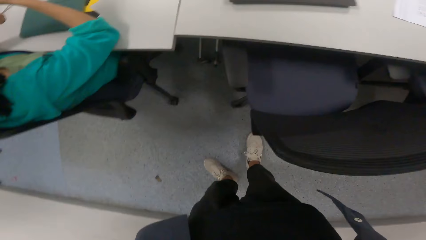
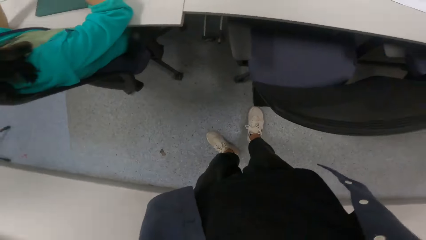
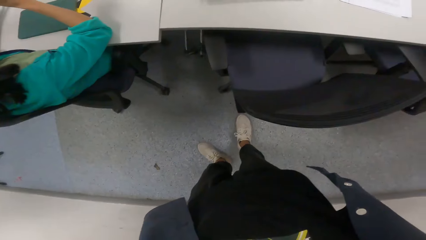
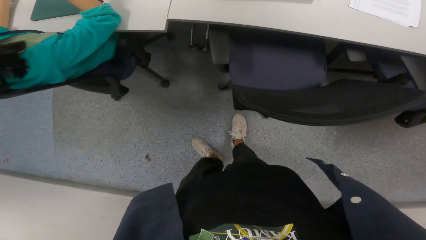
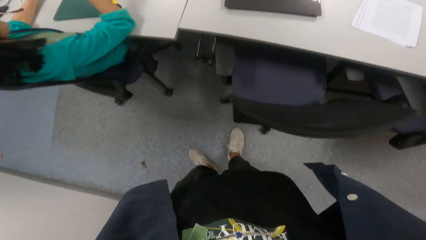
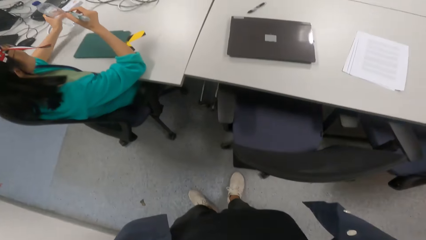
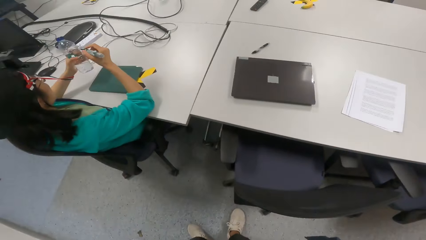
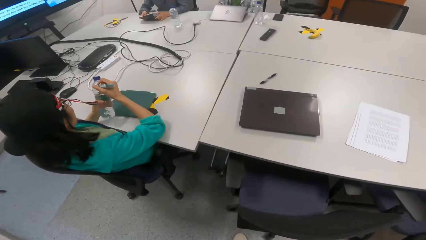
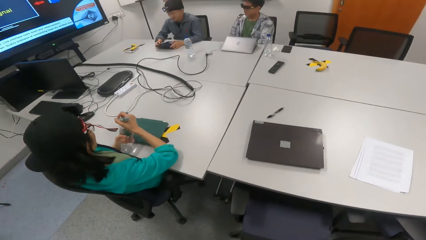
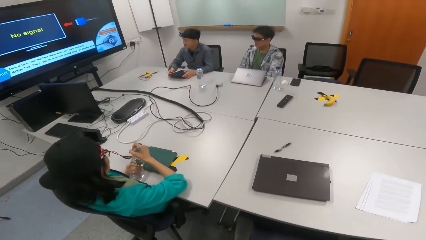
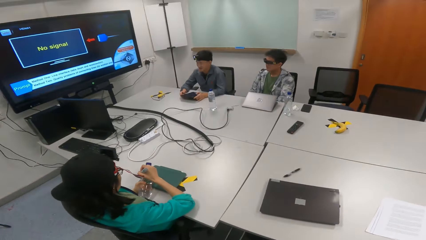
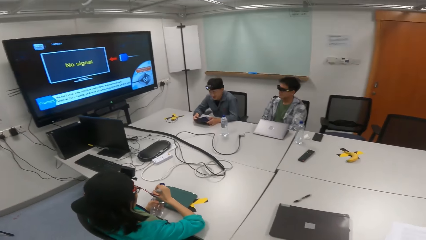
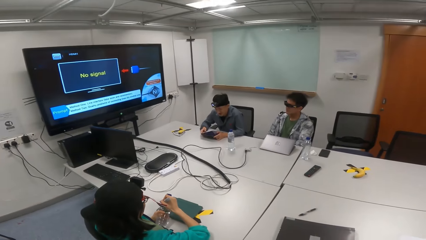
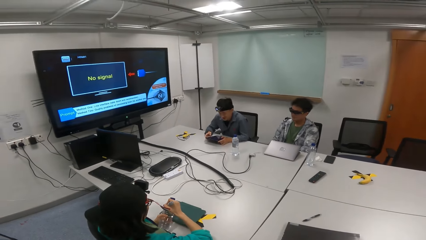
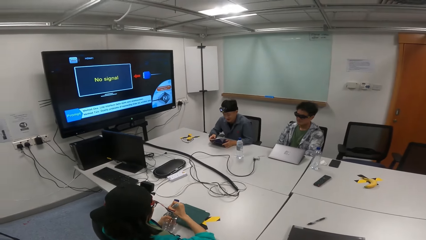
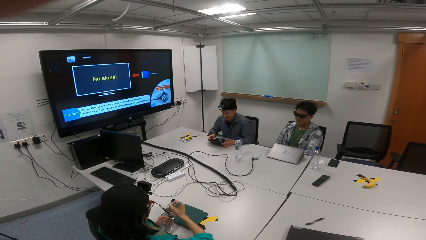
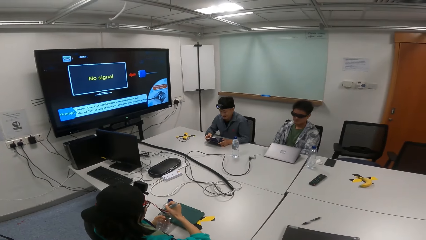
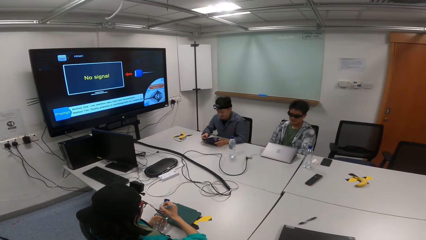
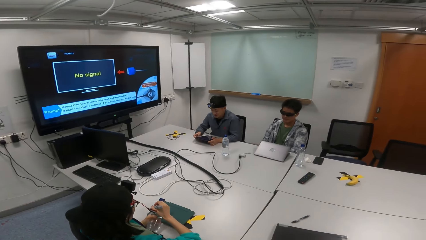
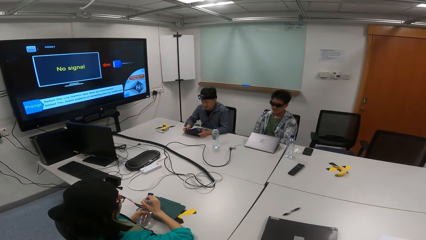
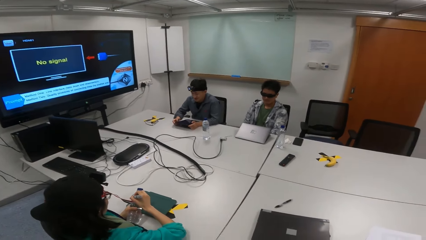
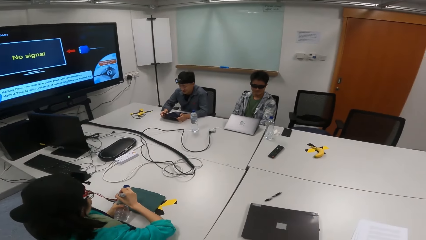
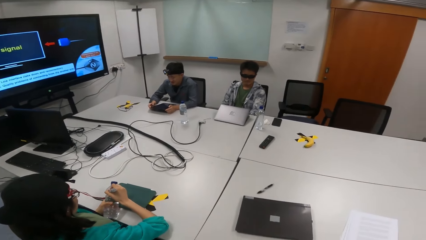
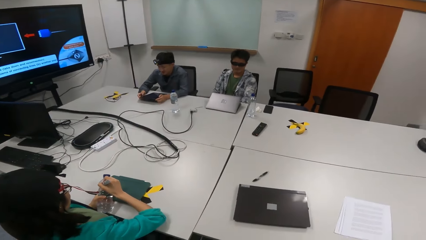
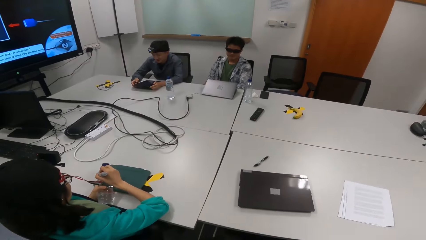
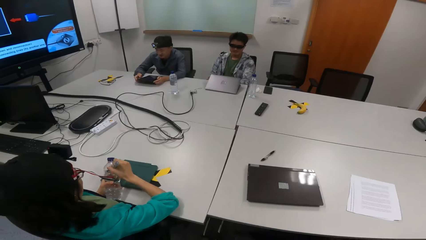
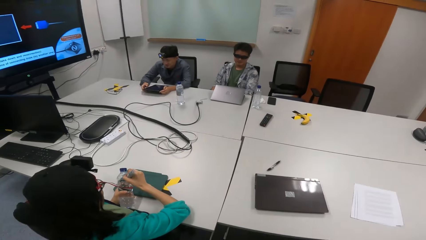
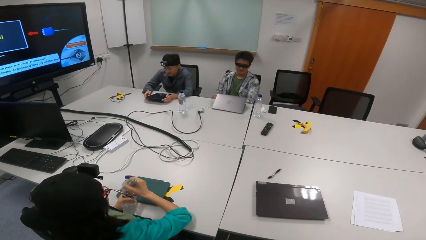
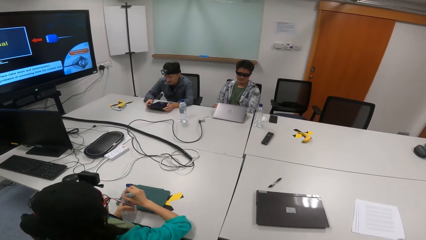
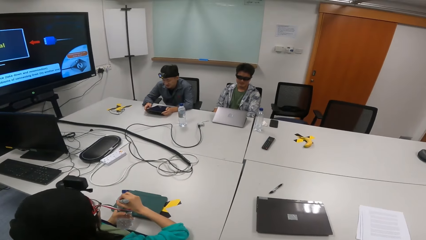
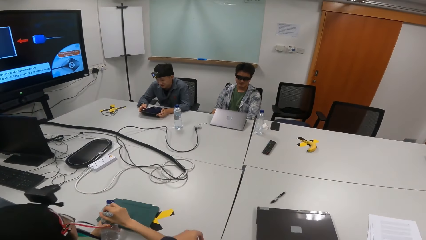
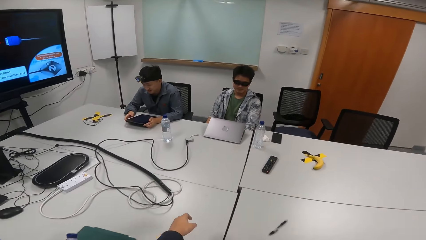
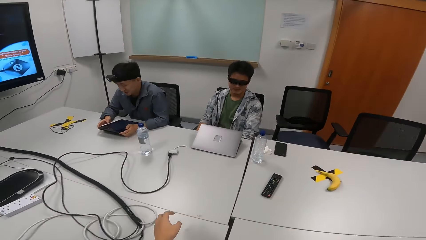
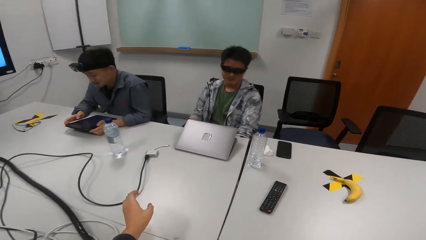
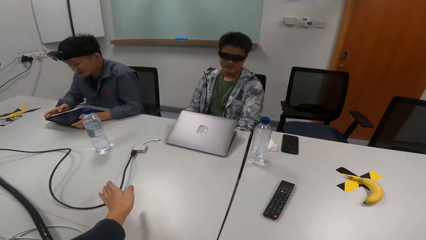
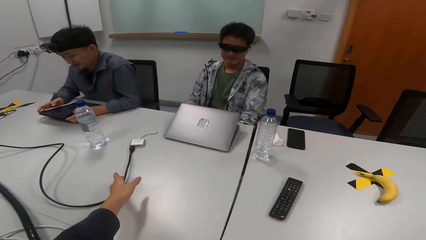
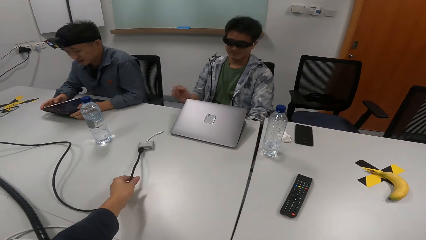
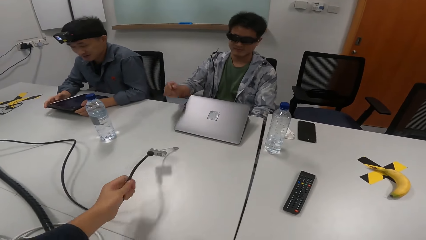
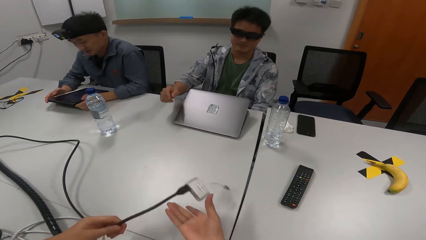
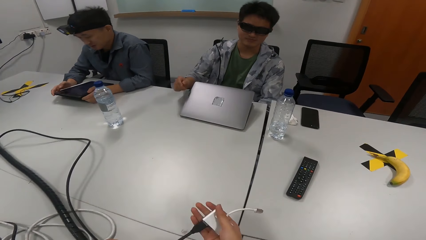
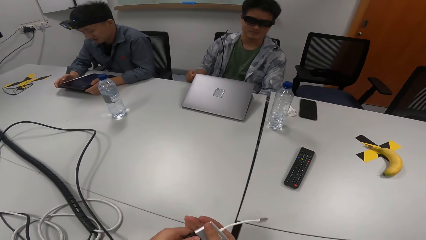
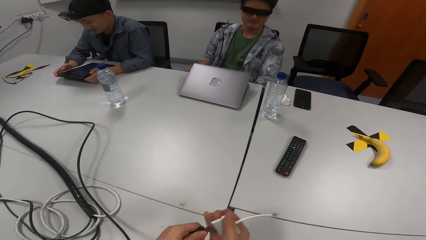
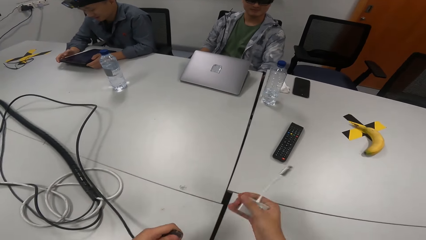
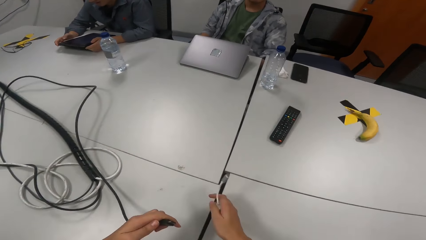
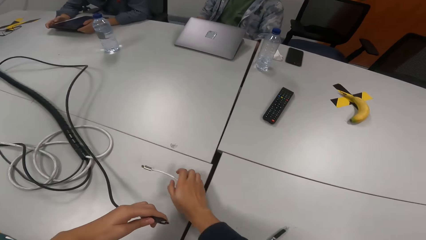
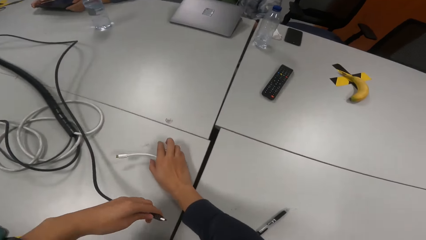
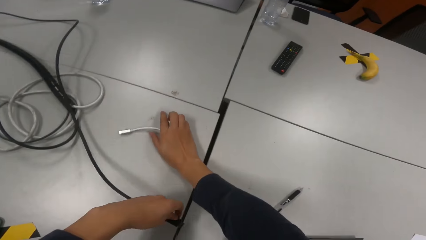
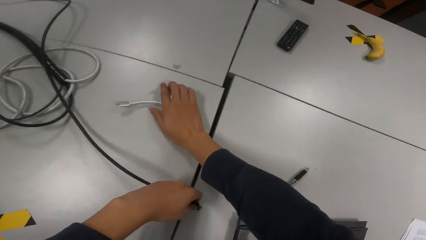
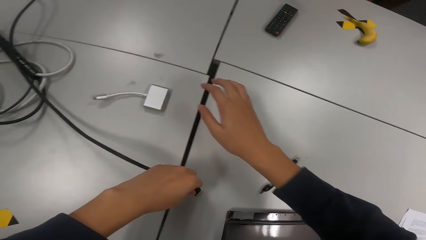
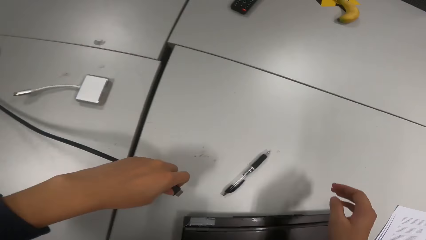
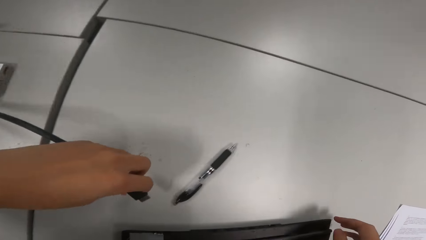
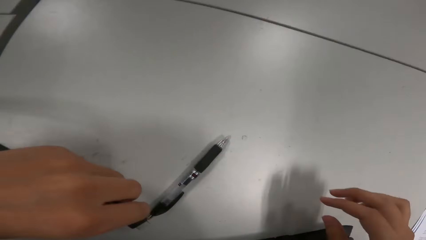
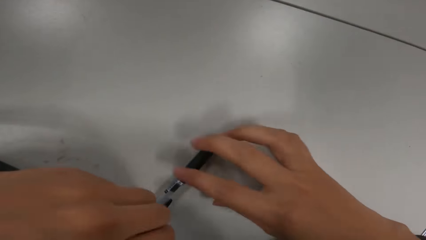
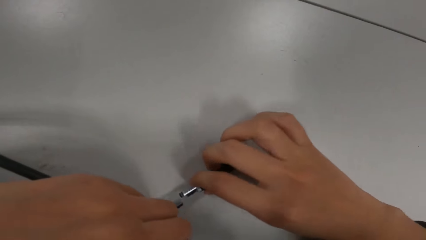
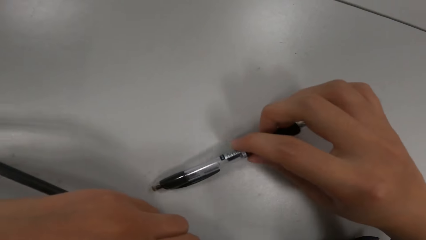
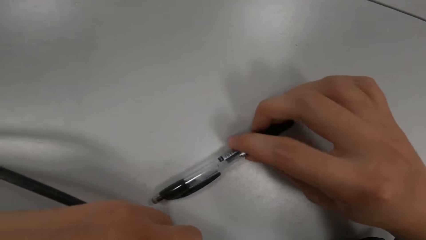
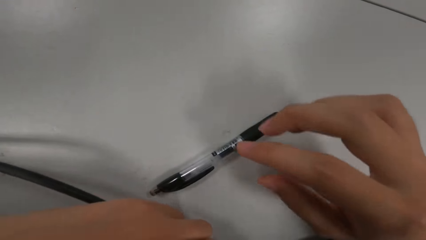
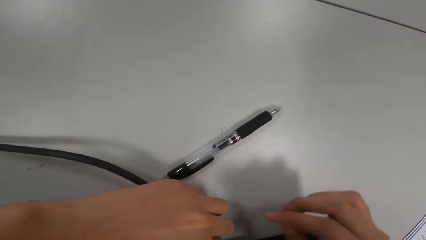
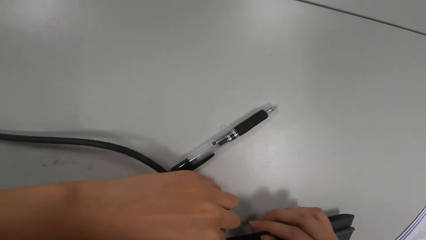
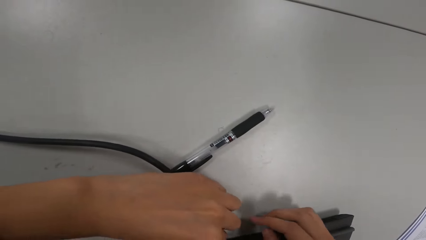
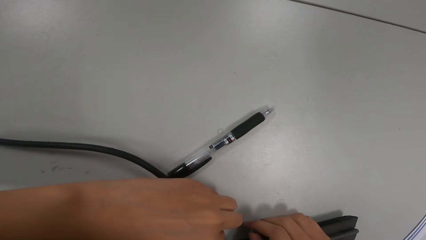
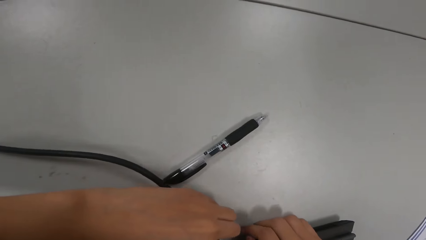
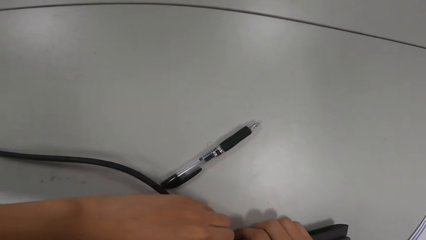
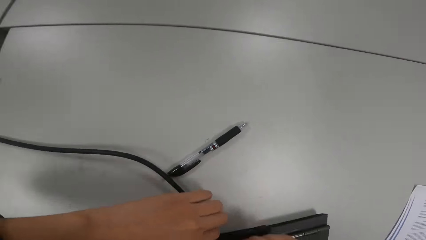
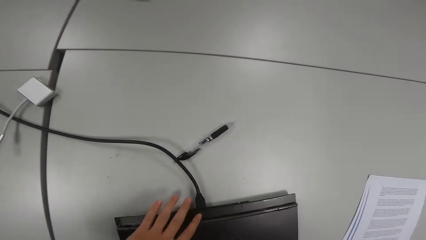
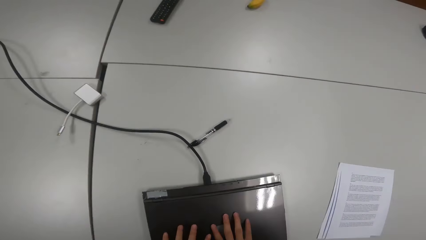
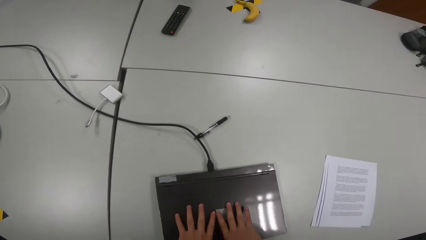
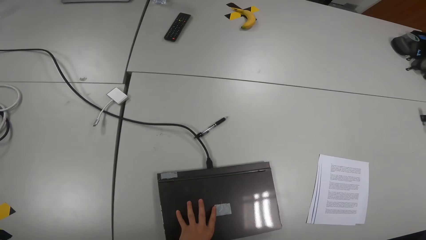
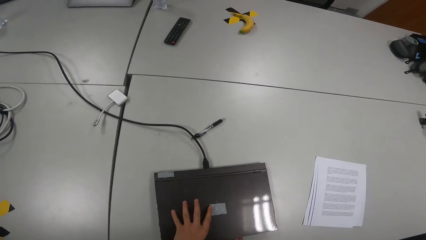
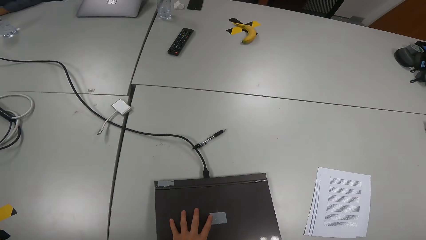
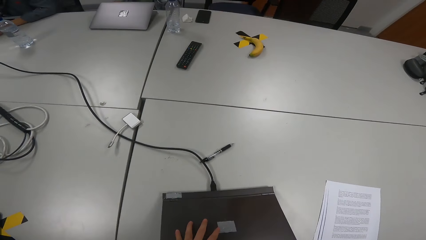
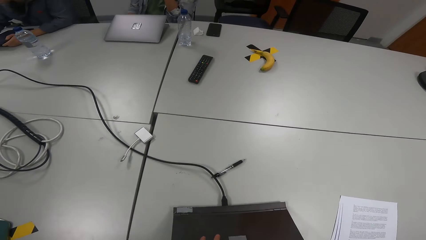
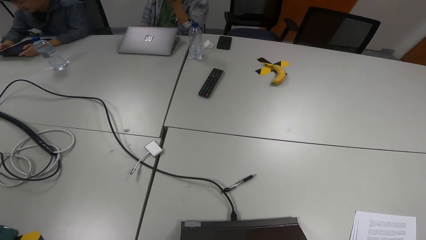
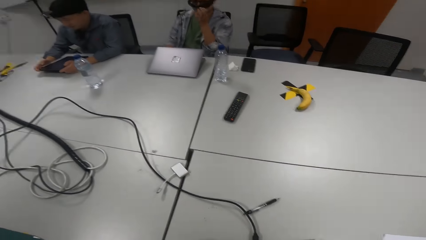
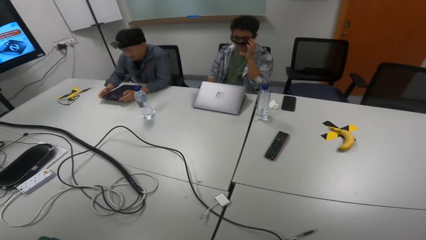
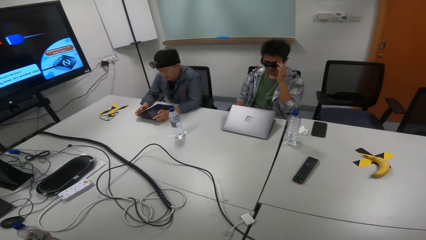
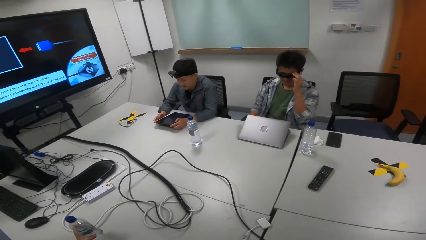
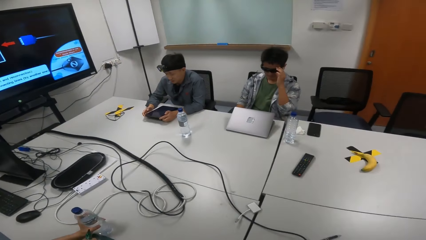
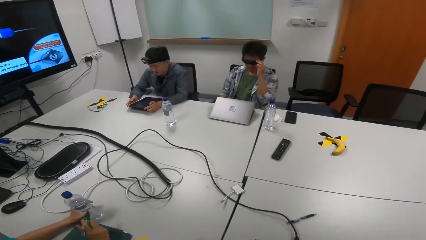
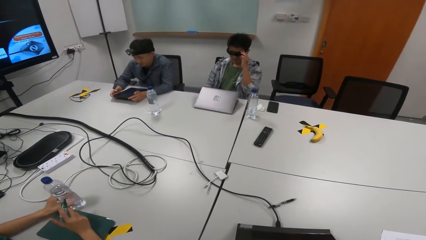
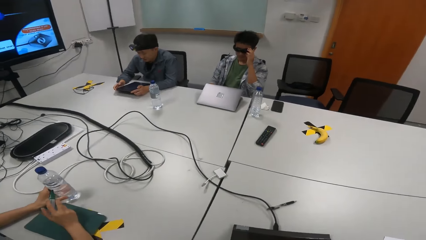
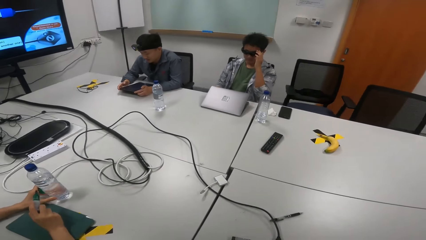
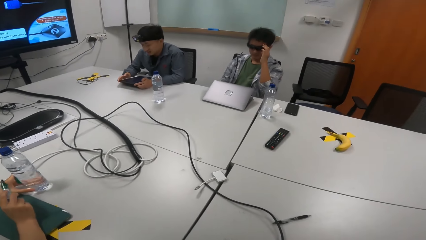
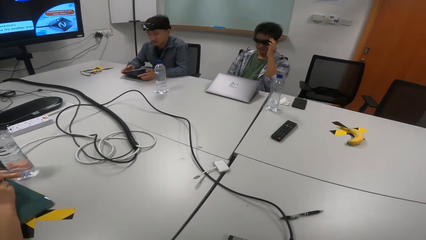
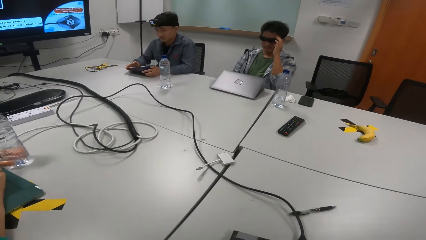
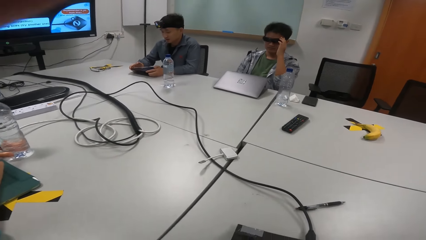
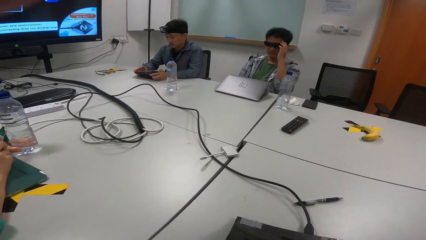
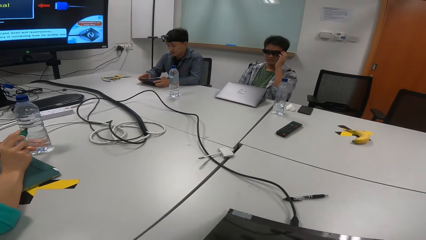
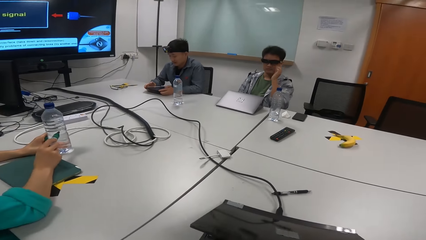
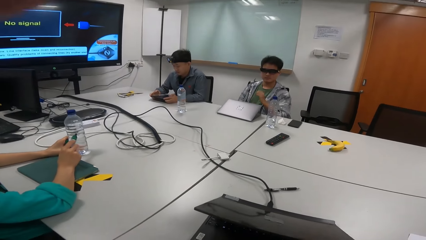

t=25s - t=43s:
The camera wearer fixes the camera. The person holds a bottle. Another person reads a presentation. The camera wearer picks up a cable. Yet another person touches the laptop charger. The camera wearer unplugs the charger. They place the charger on the table. They pick up a pen. They place the pen on the table. They plug the cable in the laptop. They open the laptop. A man adjusts the specs. The first person places the bottle on the table. The person who touched the charger opens the laptop. The camera wearer fixes the camera.
